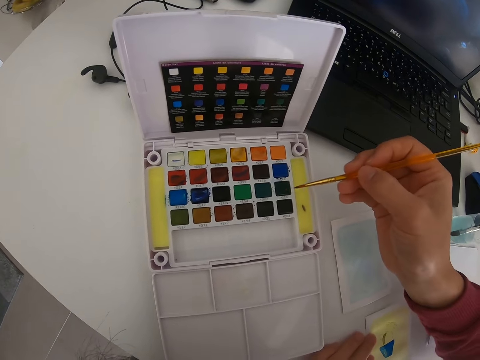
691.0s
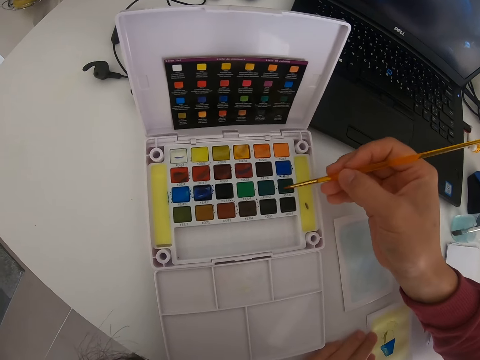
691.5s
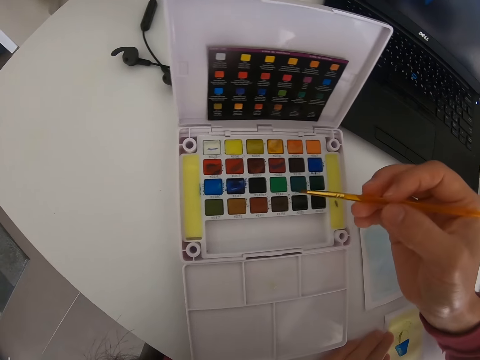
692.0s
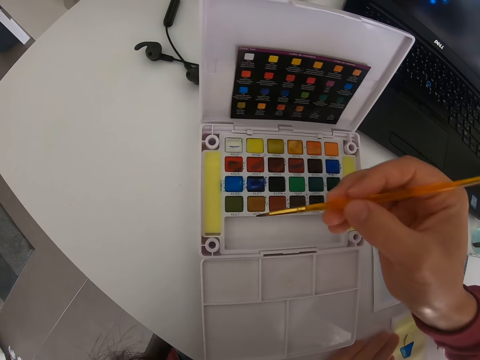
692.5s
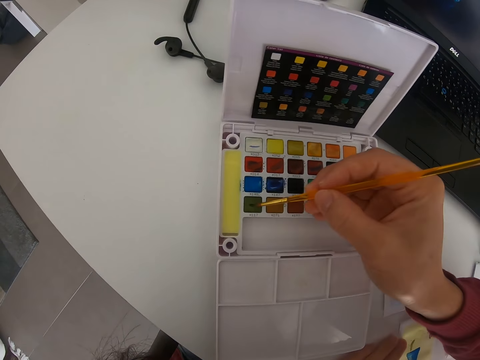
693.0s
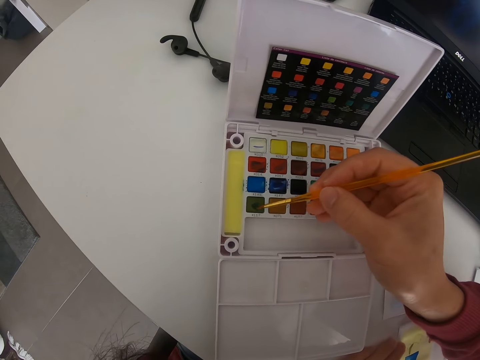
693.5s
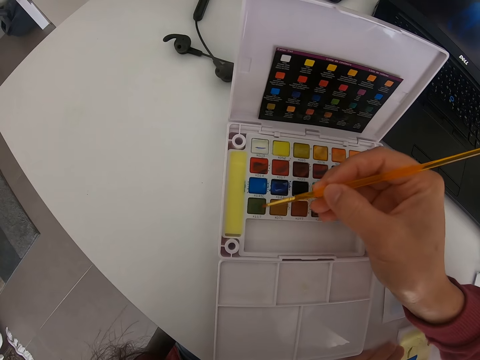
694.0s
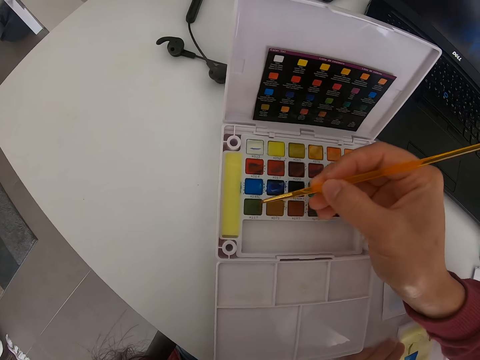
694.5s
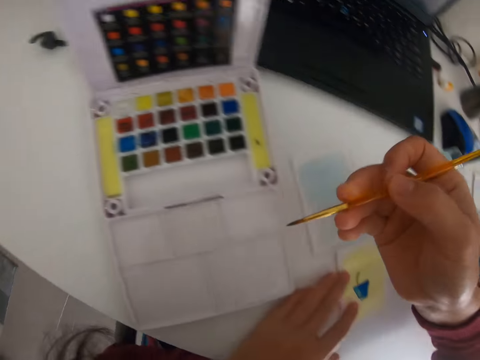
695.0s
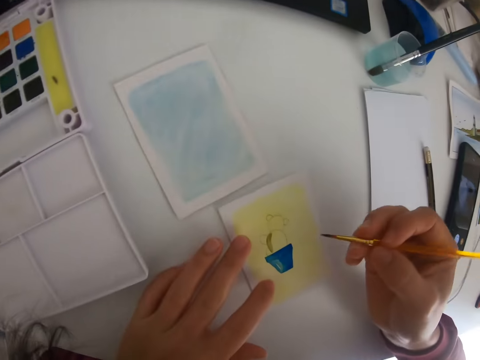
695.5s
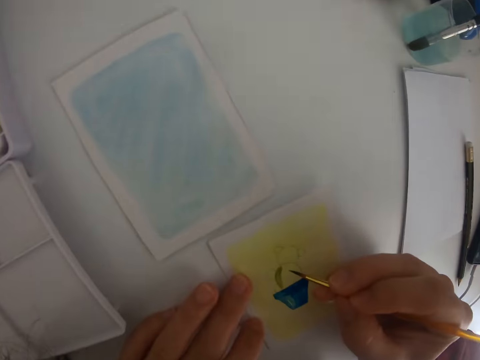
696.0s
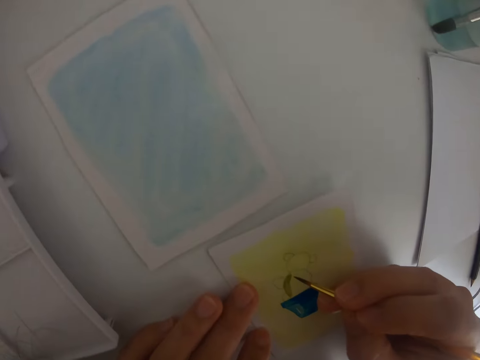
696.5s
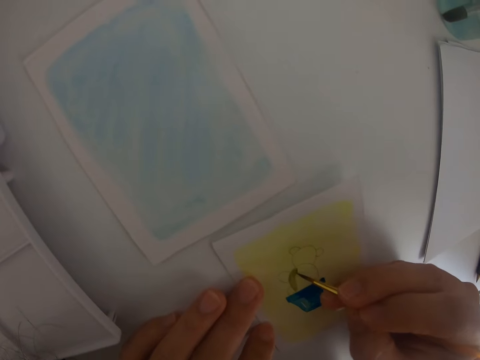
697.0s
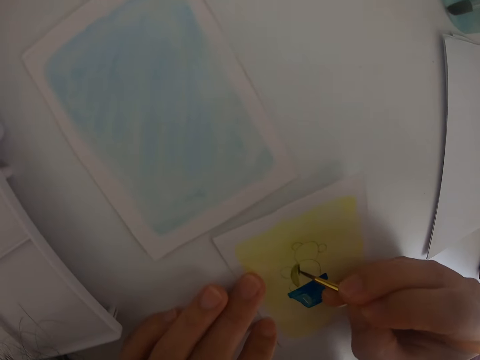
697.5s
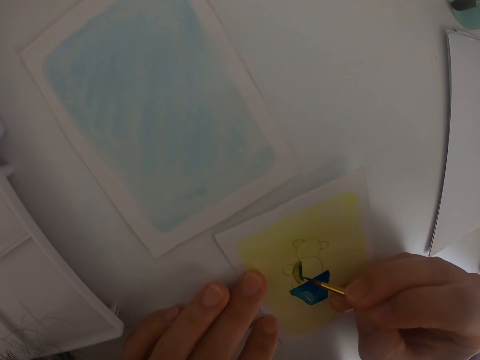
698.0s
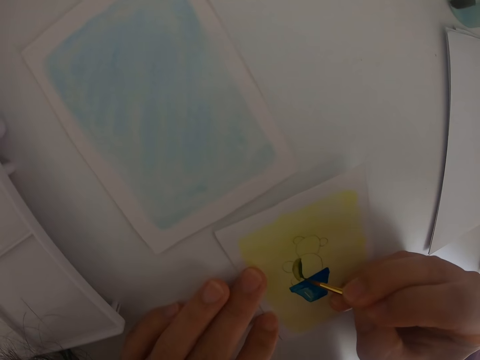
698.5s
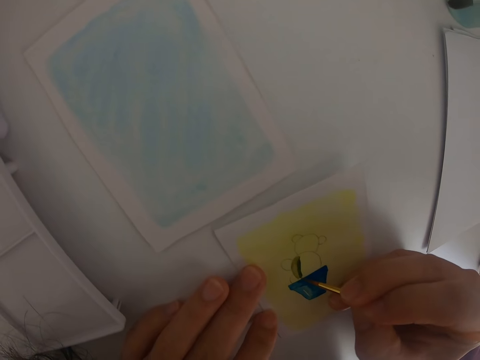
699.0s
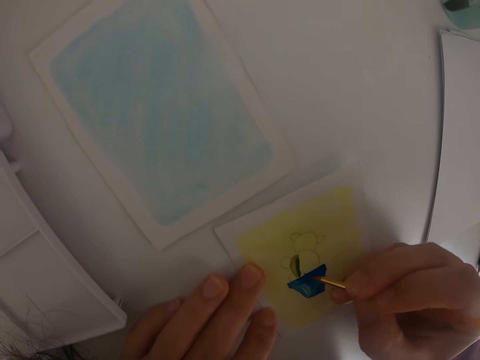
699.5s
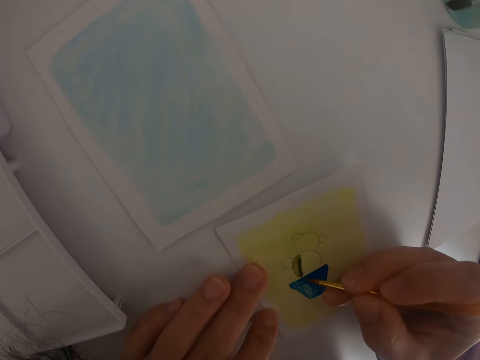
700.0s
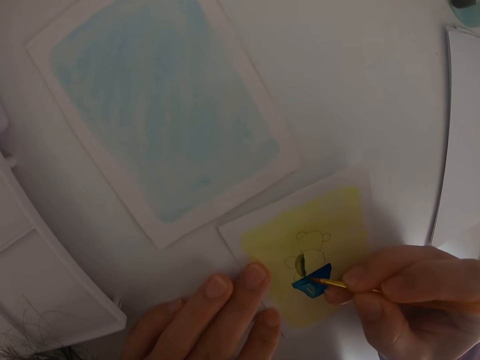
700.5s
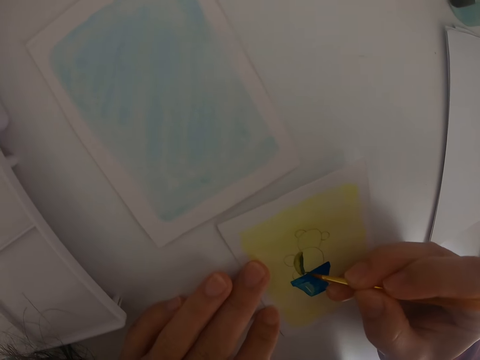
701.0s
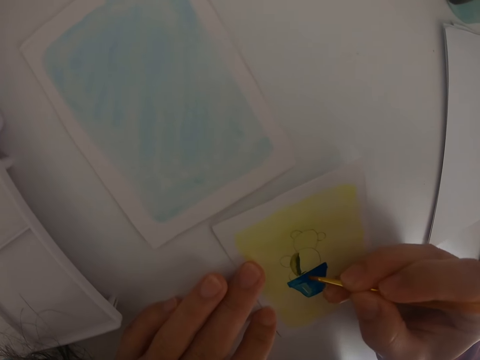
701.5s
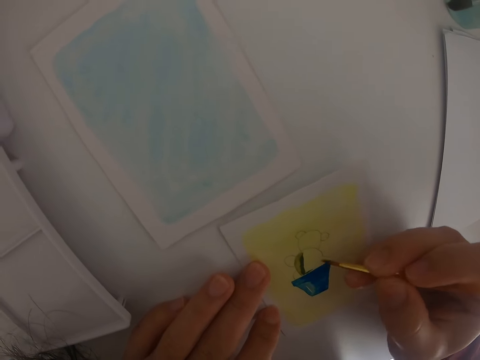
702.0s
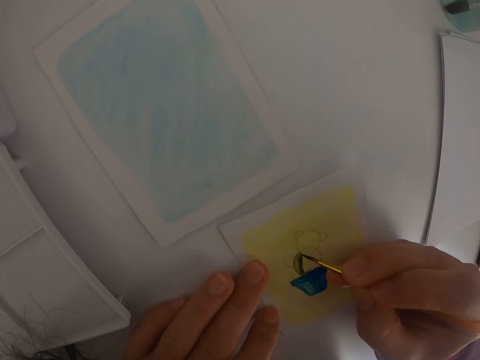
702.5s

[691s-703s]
The camera wearer moves the paint brush. They rub the paint brush in the paint. They move the paint brush. They paint a drawing on a piece of paper.

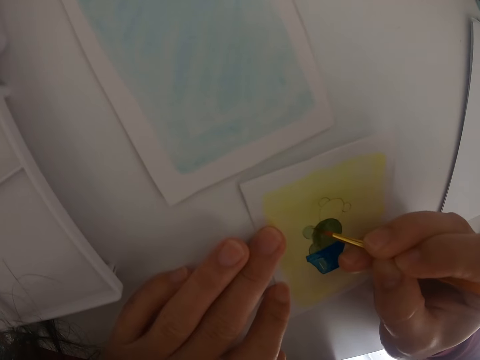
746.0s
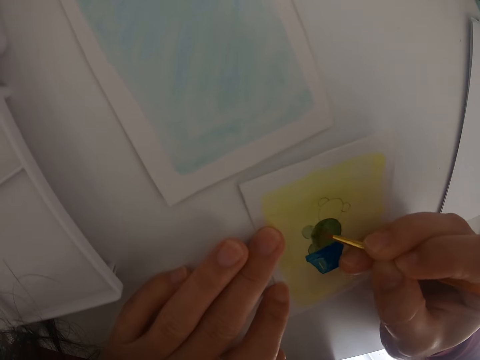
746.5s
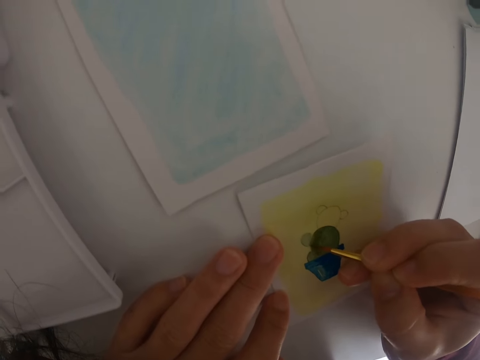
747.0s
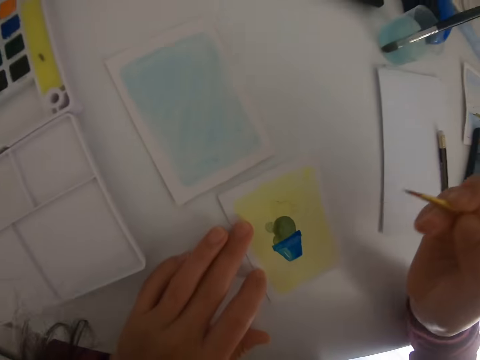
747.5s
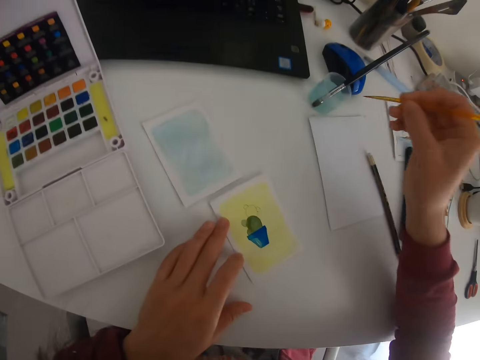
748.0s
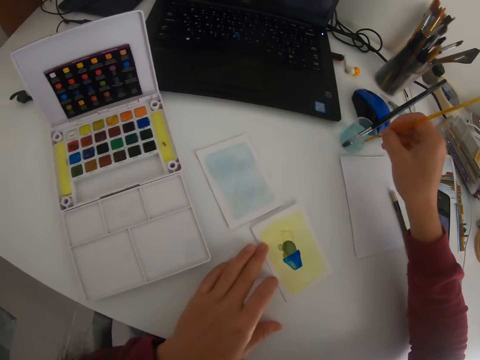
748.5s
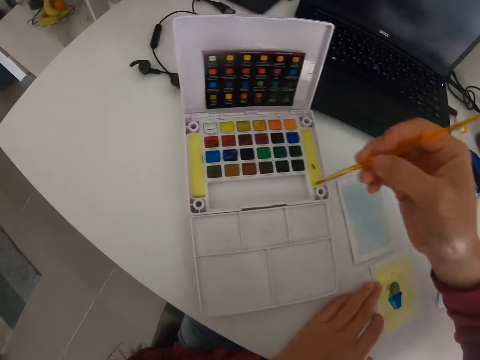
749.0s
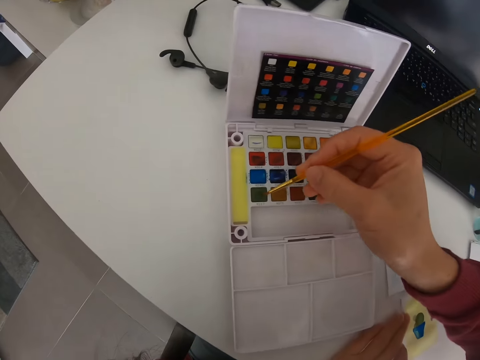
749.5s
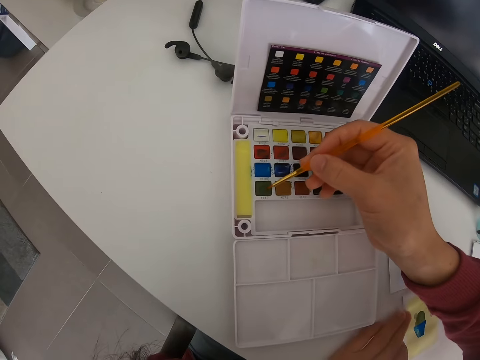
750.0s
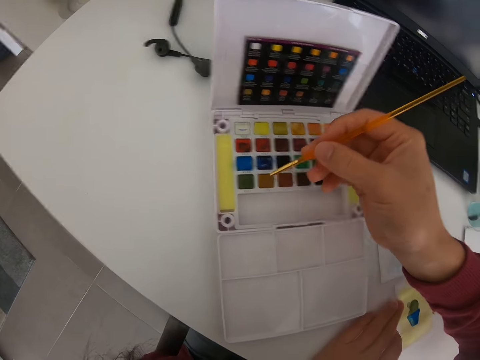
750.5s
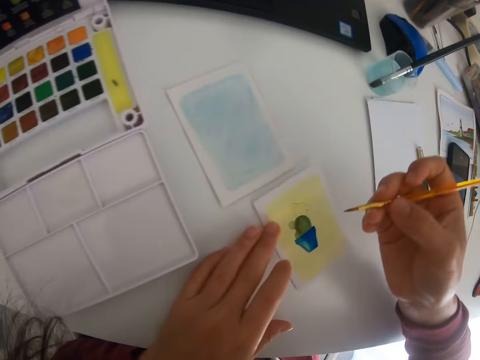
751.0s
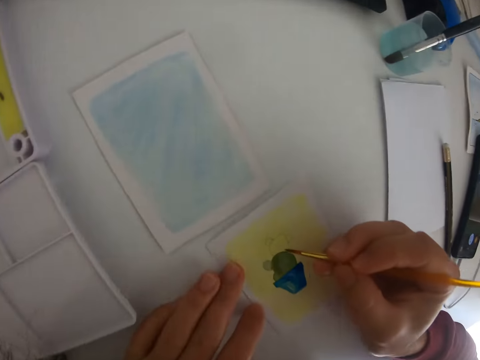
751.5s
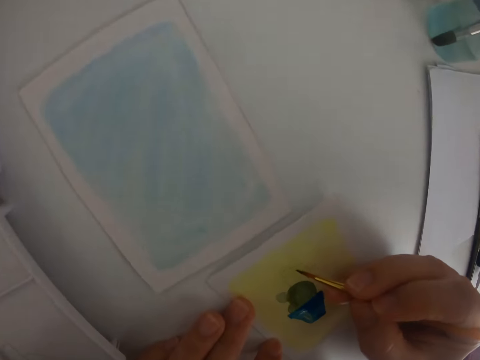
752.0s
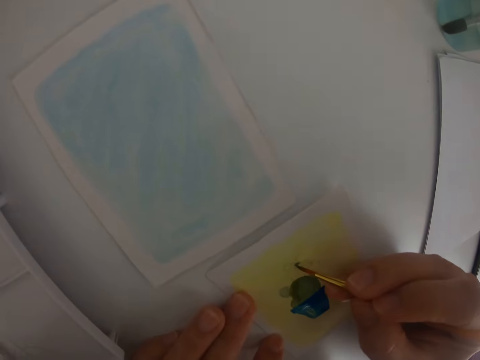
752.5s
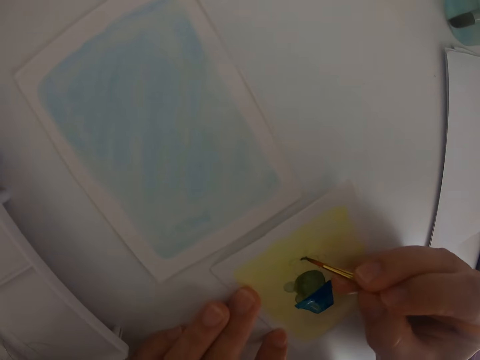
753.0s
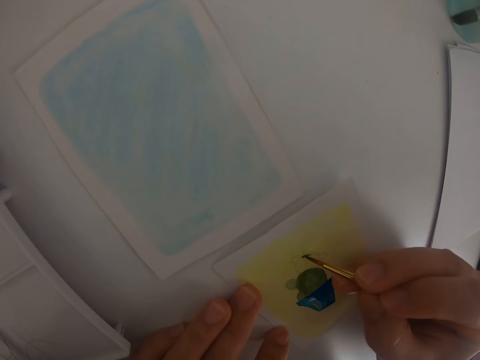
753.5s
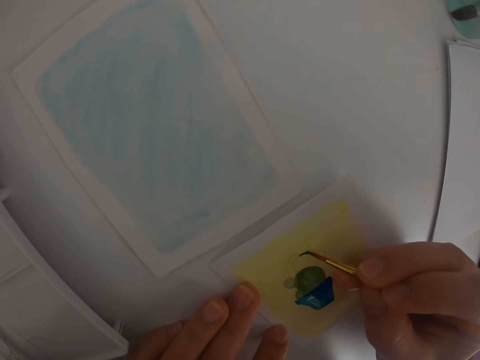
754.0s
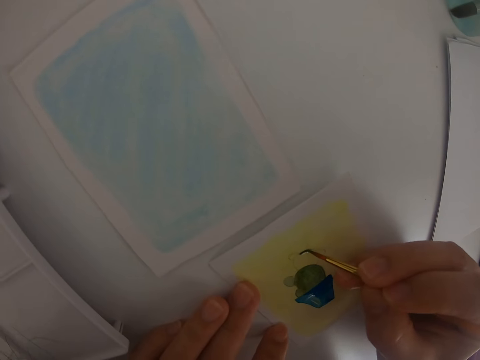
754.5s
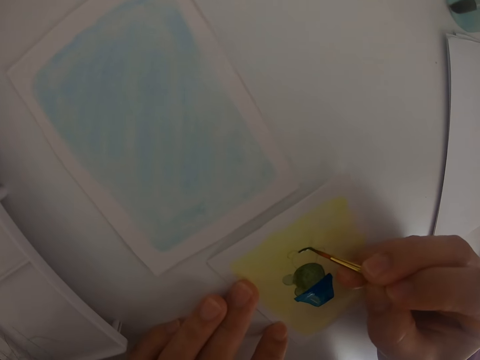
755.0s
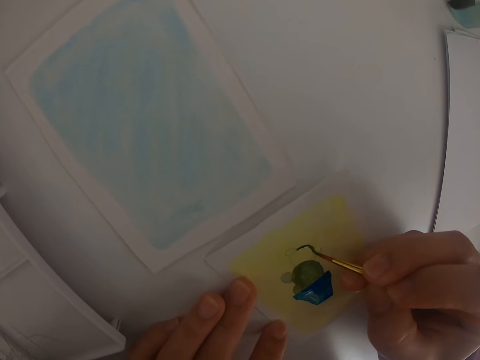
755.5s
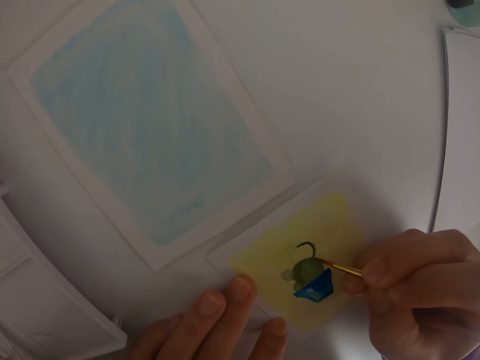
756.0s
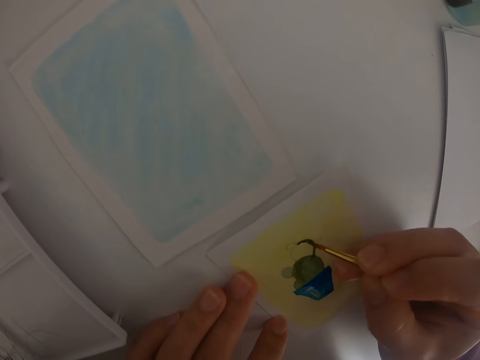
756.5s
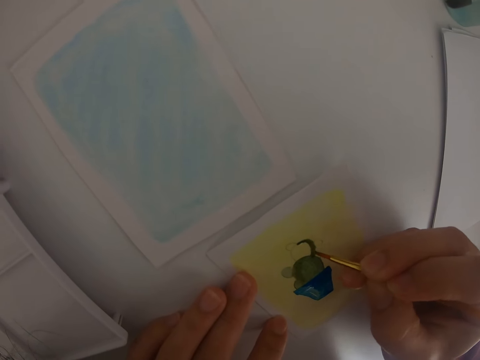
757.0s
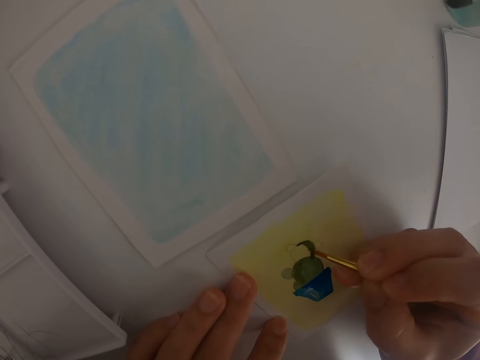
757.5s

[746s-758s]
The camera wearer moves the paint brush. They dip the paint brush in the water. They move the paint brush. They dip the painting brush in the paint. They rub the paint brush in the paint. They move the paint brush. They paint a drawing on a piece of paper.

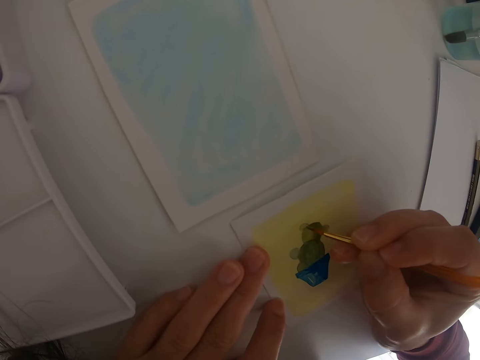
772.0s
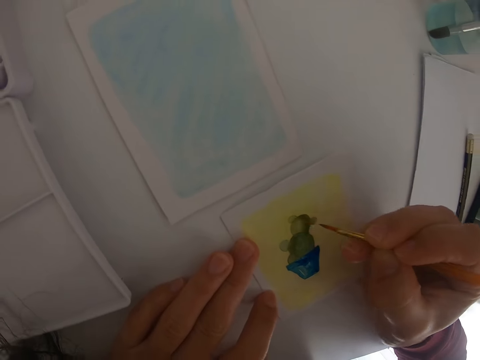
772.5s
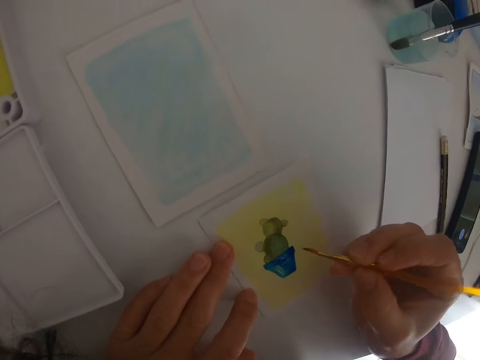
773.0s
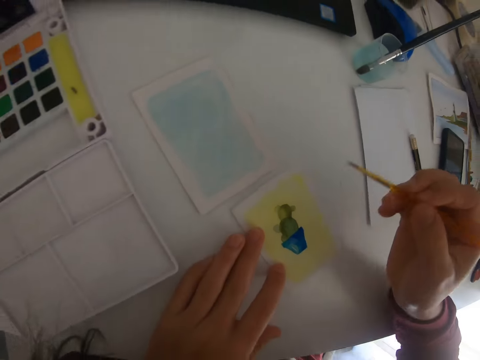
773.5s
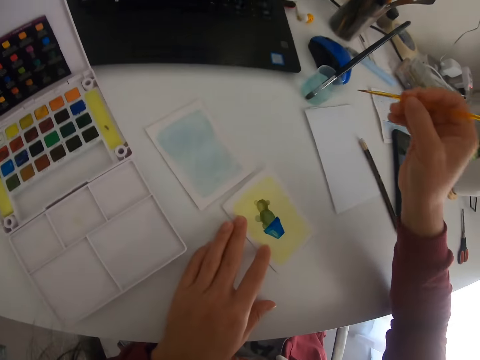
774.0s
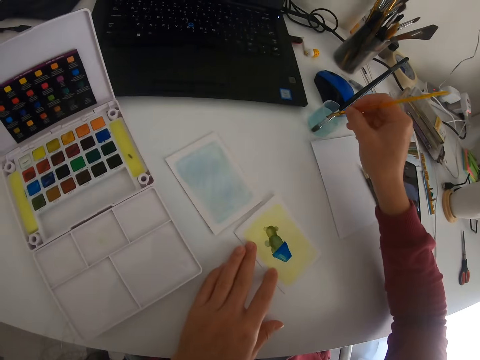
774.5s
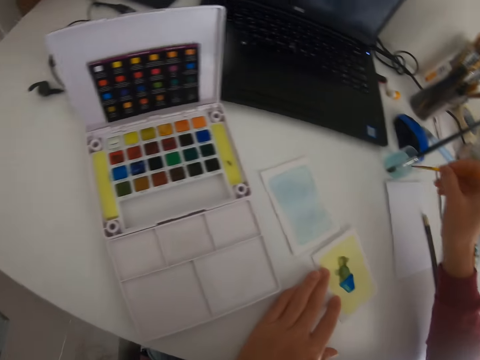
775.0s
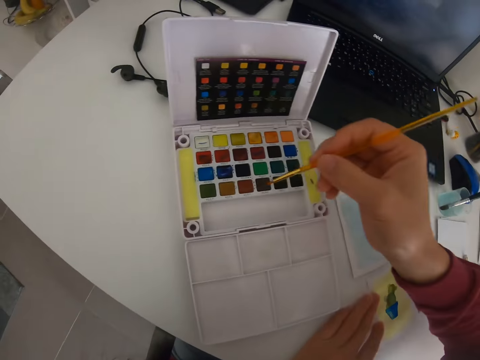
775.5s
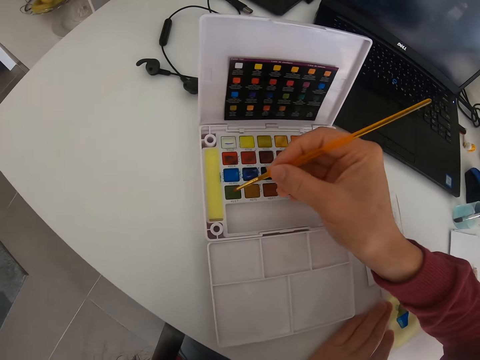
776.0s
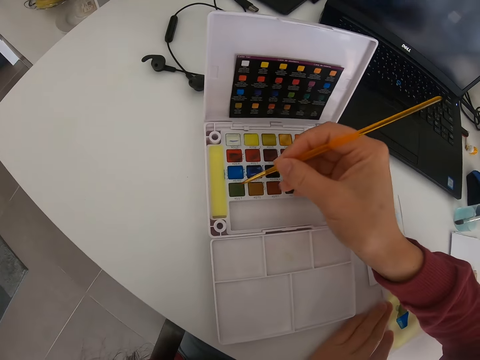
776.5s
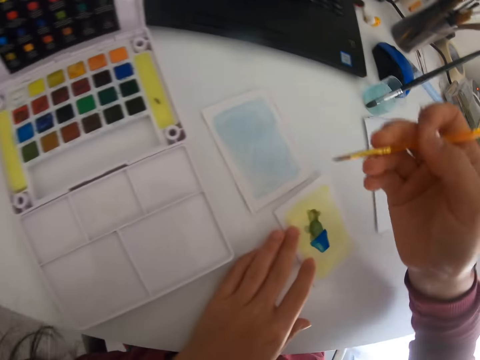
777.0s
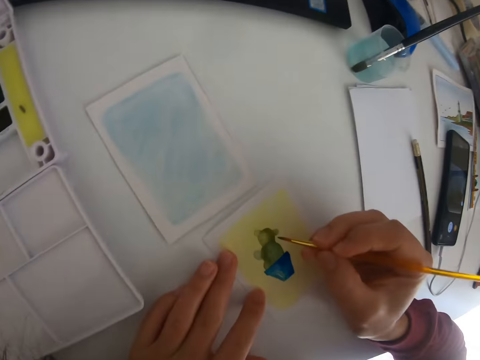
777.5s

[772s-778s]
The camera wearer moves the paint brush. They dip the paint brush in the water. They move the paint brush. They dip the painting brush in the paint. They rub the paint brush in the paint. They move the paint brush.
